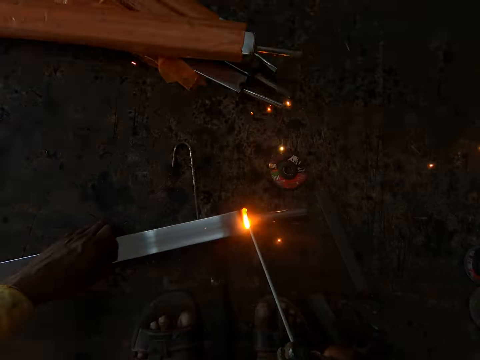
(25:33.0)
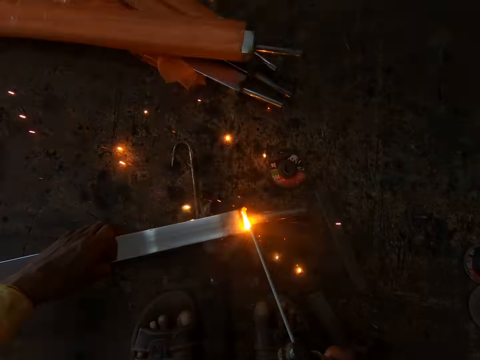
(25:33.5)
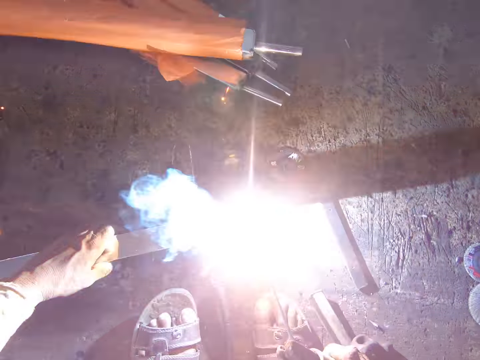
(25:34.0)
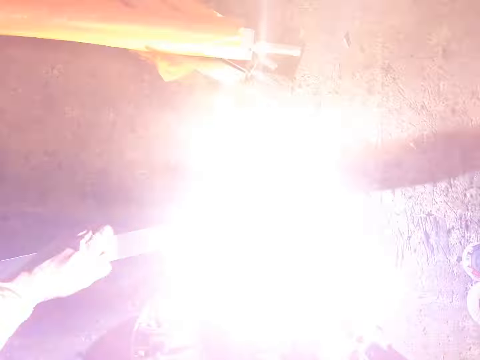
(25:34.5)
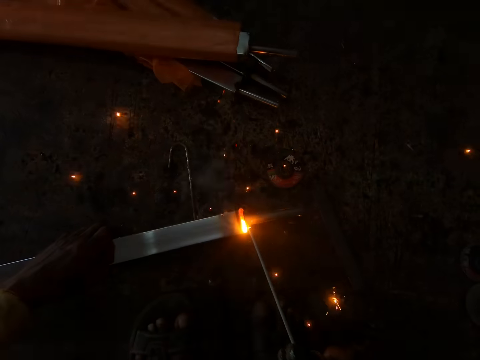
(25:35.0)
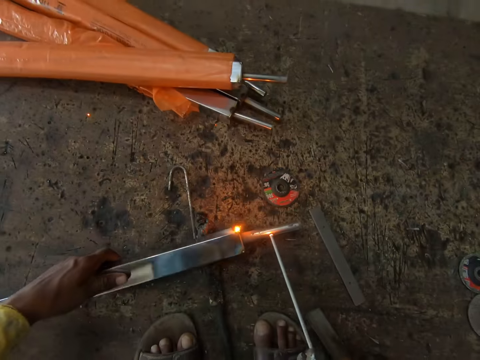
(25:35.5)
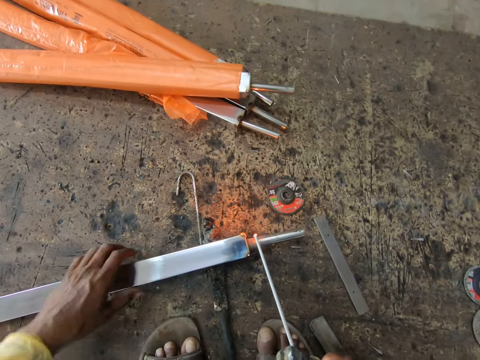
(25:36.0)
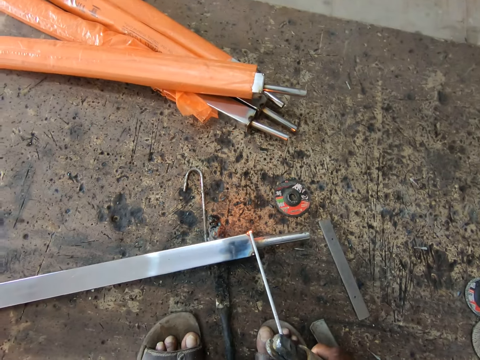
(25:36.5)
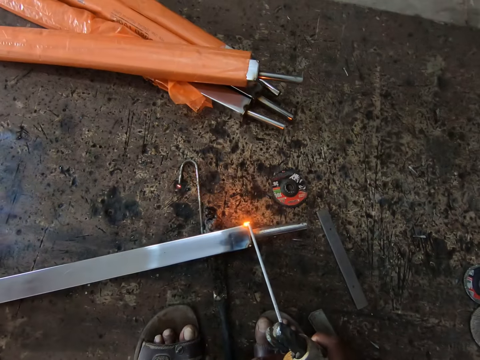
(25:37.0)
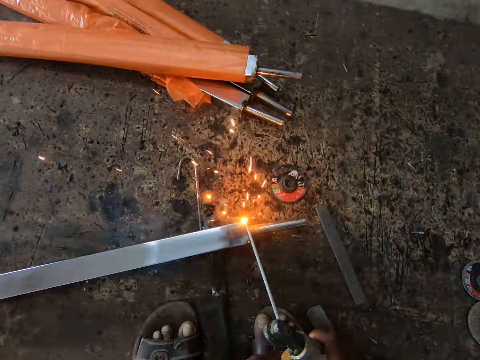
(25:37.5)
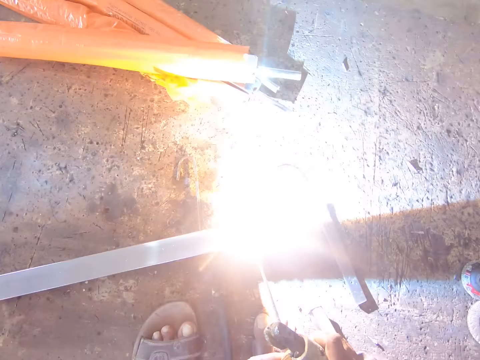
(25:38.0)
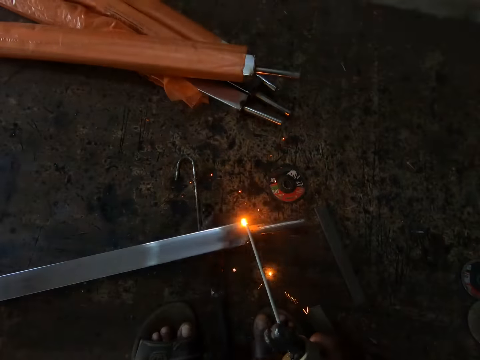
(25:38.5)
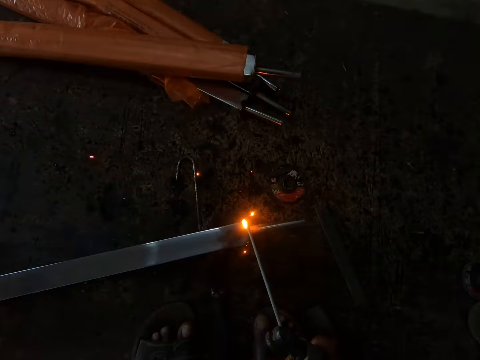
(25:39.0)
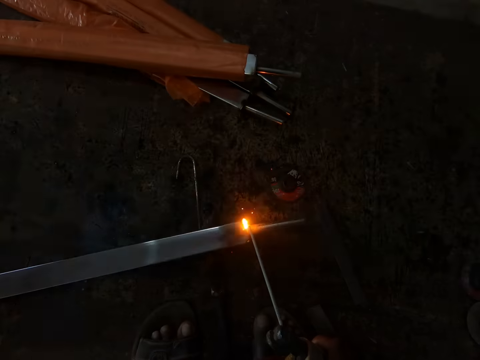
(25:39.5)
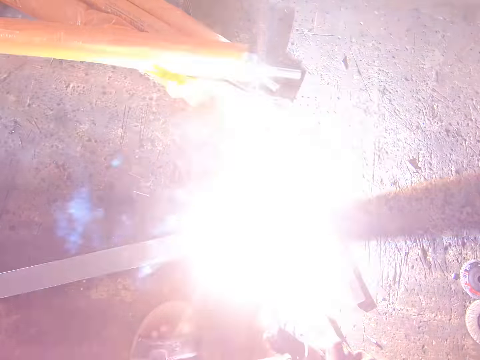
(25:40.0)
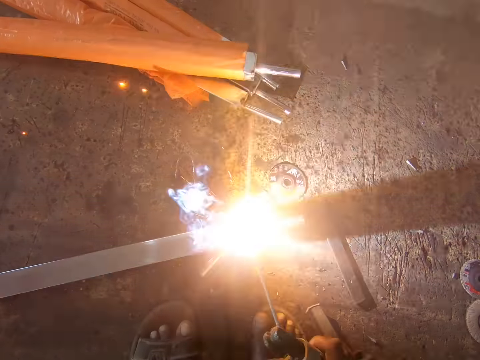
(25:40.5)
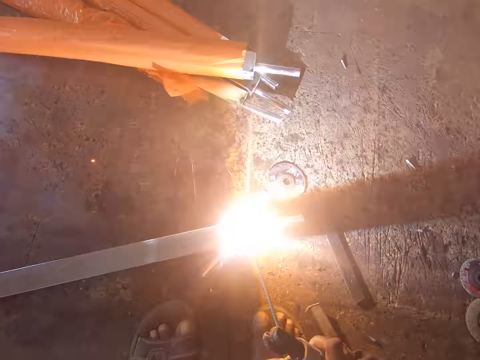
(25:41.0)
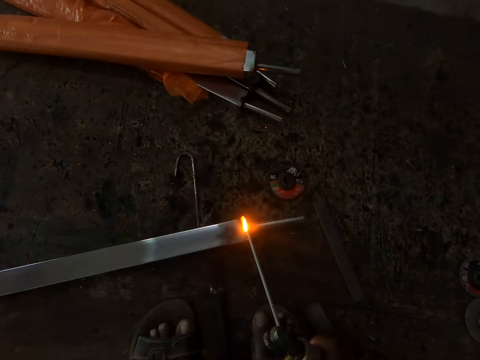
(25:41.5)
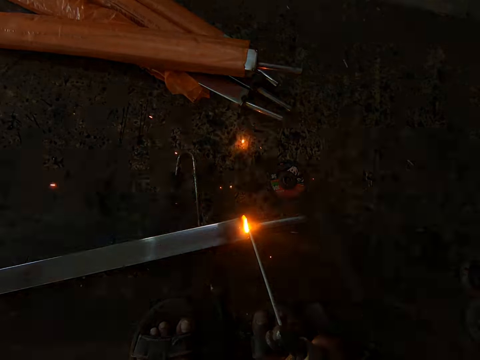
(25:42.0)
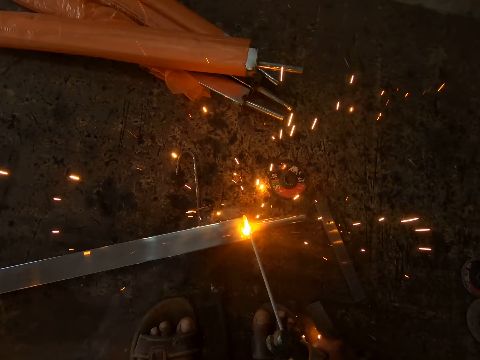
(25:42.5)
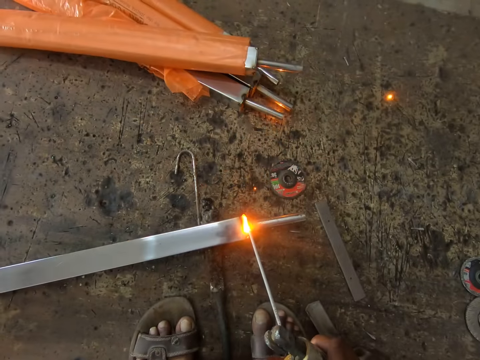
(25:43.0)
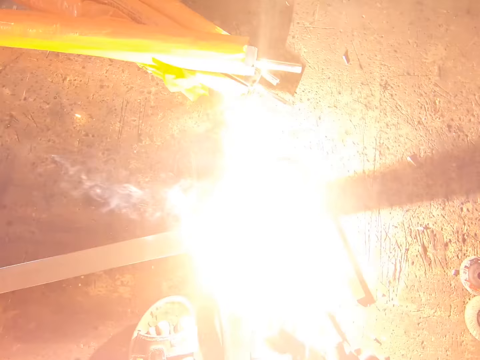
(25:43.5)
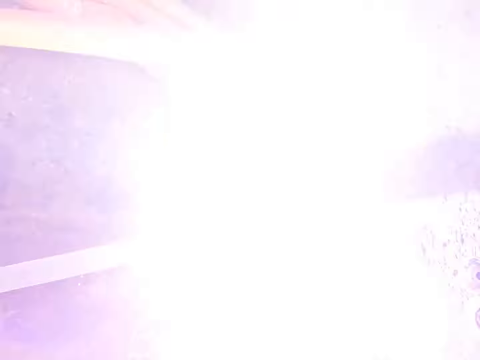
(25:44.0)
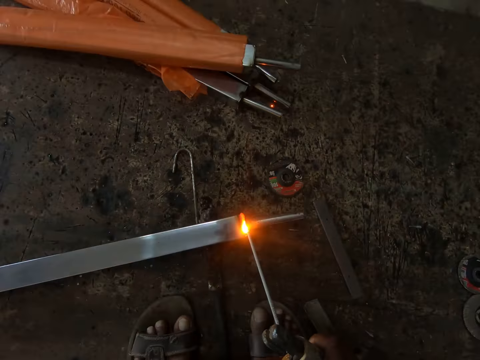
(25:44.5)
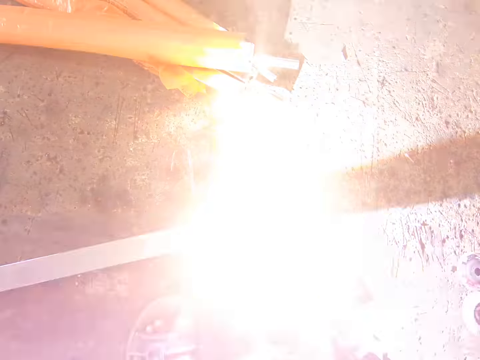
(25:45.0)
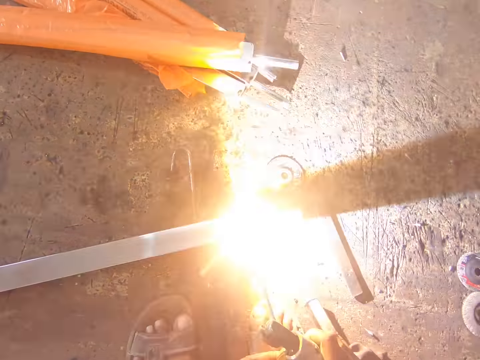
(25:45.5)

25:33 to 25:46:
The camera wearer turns a metal rod. They weld the metal rod.

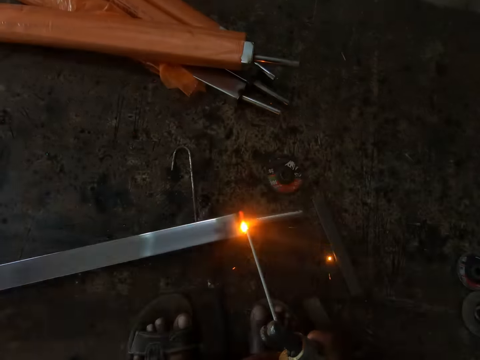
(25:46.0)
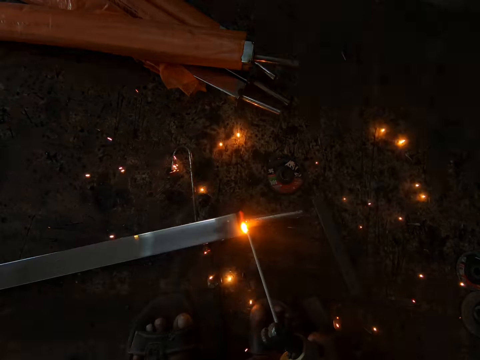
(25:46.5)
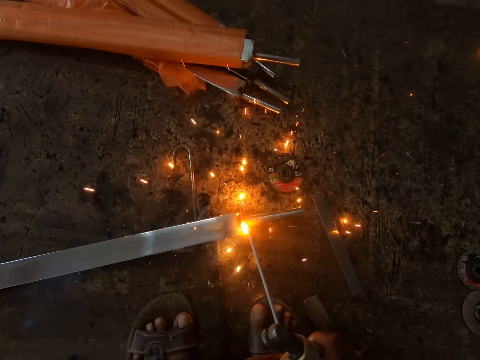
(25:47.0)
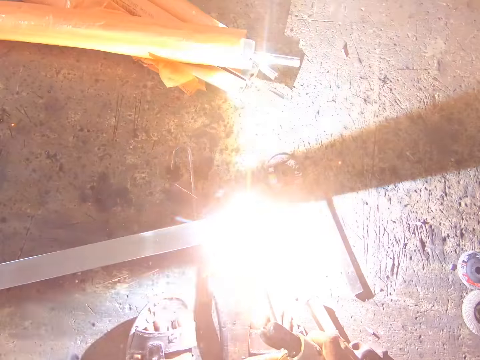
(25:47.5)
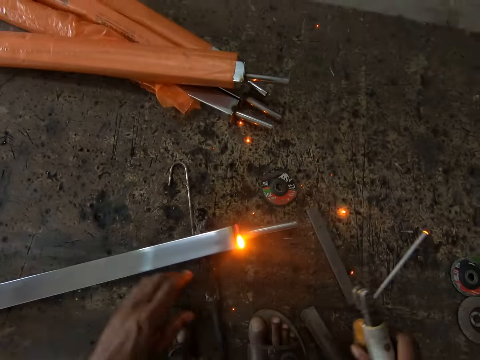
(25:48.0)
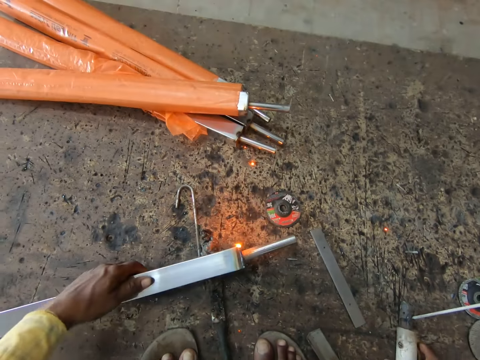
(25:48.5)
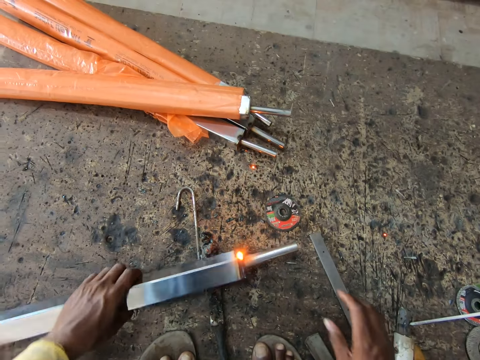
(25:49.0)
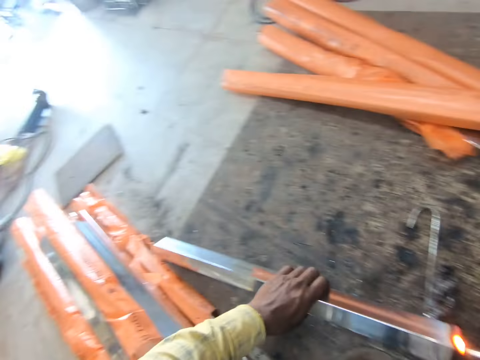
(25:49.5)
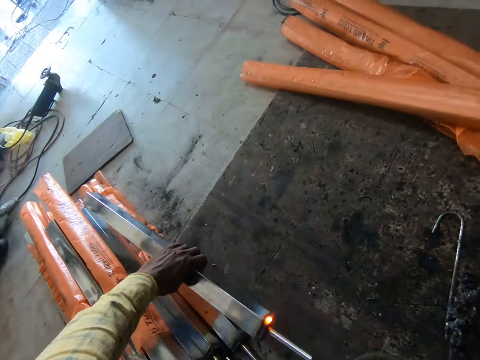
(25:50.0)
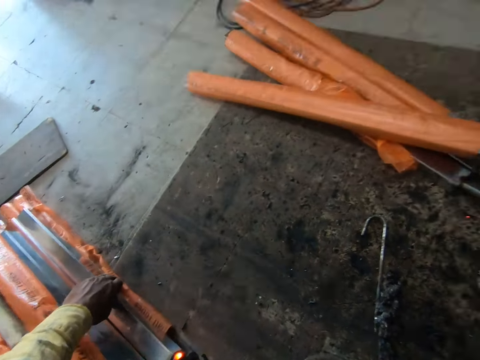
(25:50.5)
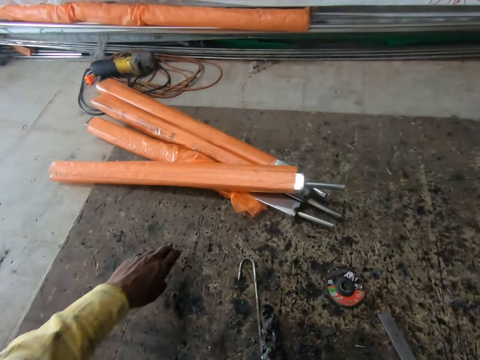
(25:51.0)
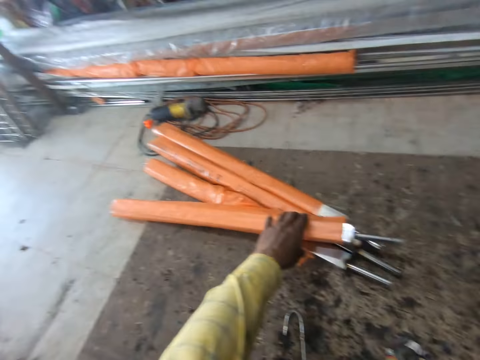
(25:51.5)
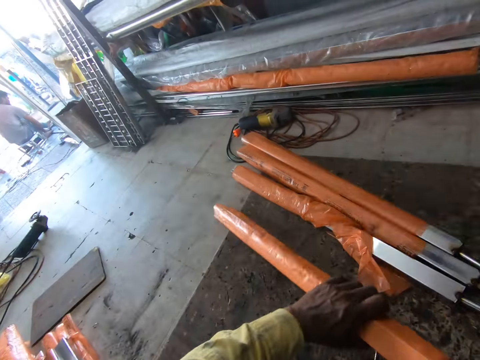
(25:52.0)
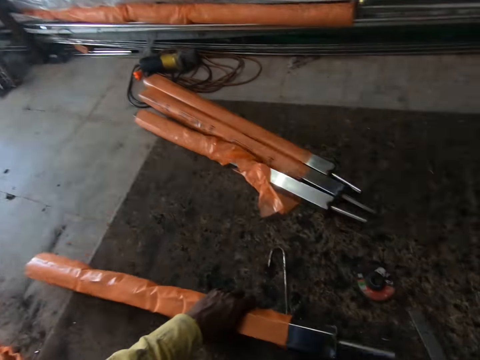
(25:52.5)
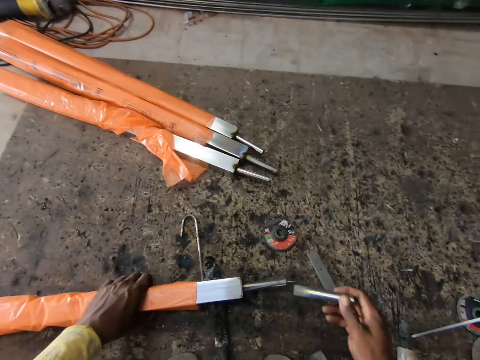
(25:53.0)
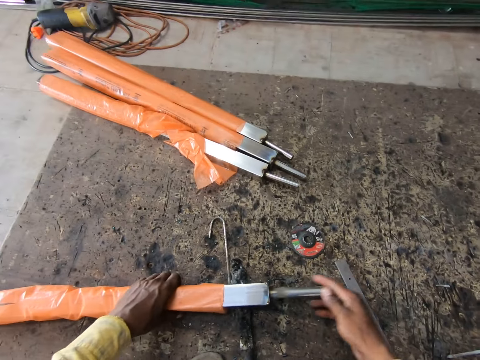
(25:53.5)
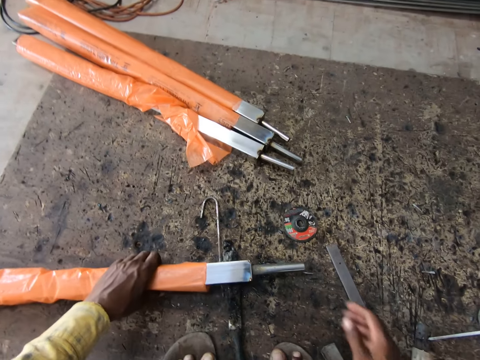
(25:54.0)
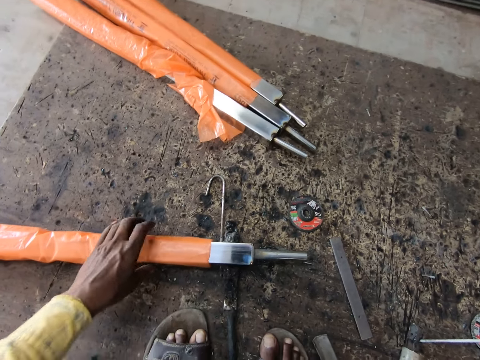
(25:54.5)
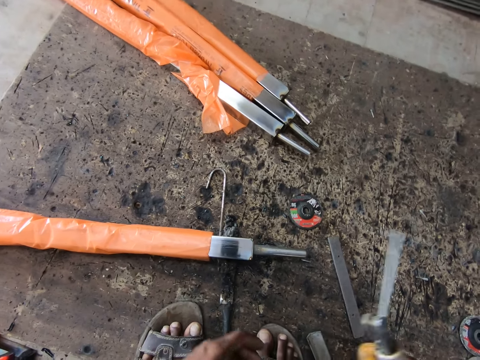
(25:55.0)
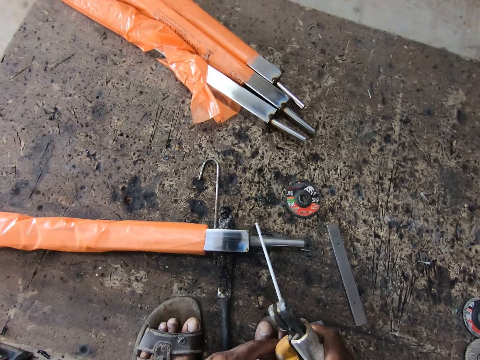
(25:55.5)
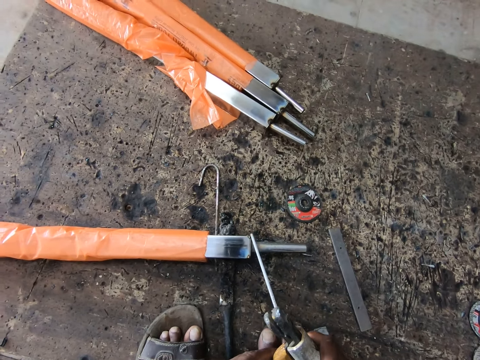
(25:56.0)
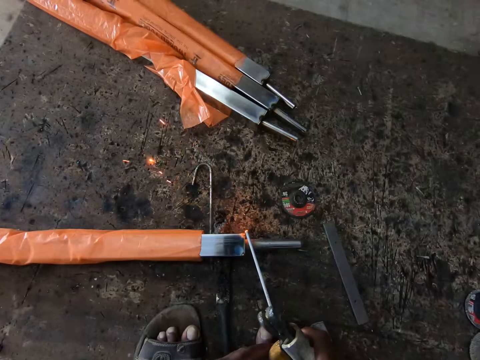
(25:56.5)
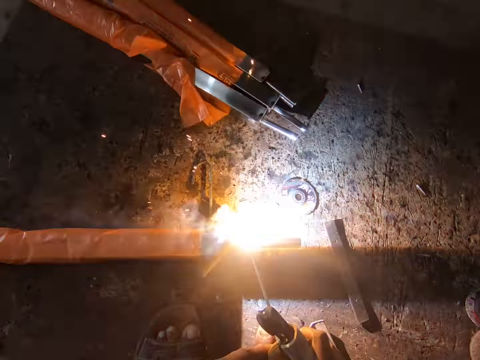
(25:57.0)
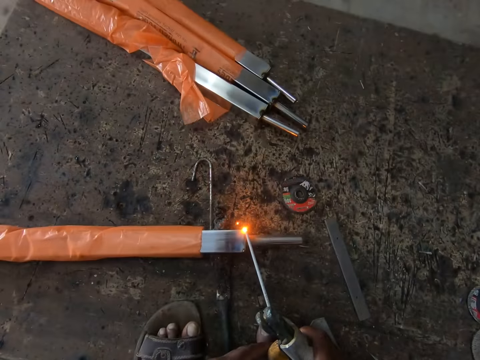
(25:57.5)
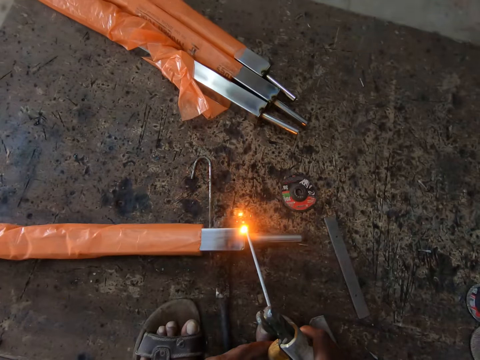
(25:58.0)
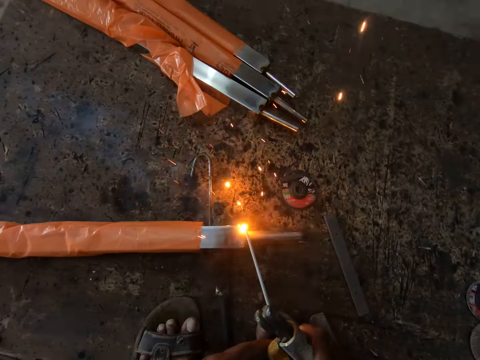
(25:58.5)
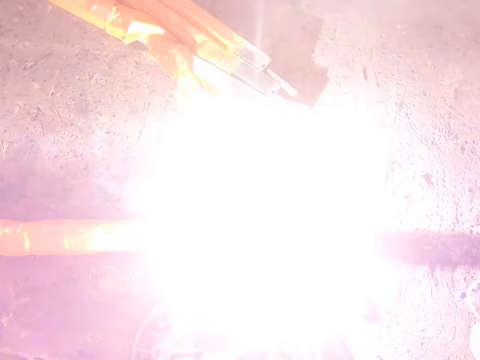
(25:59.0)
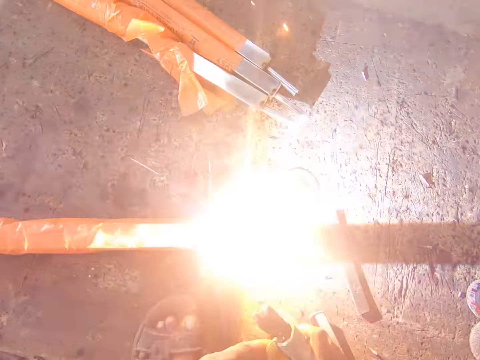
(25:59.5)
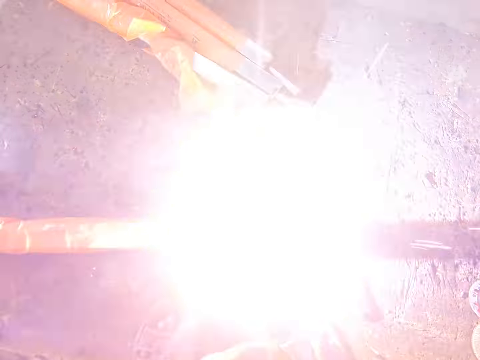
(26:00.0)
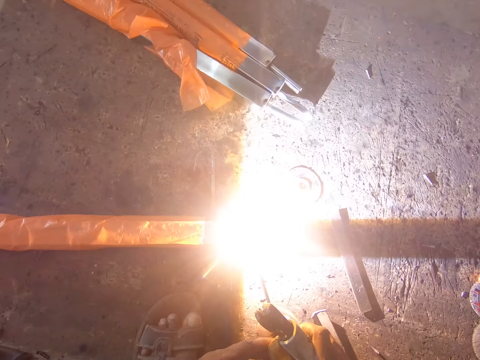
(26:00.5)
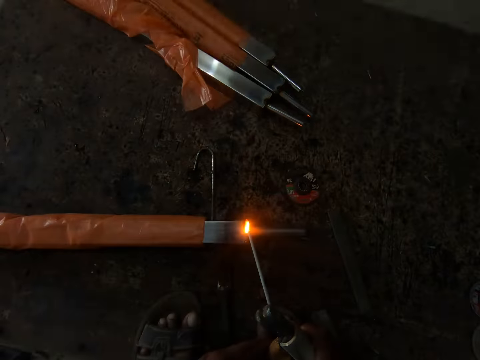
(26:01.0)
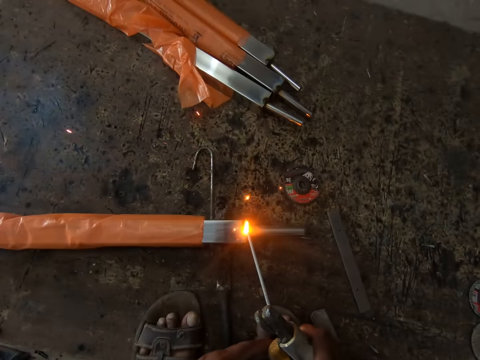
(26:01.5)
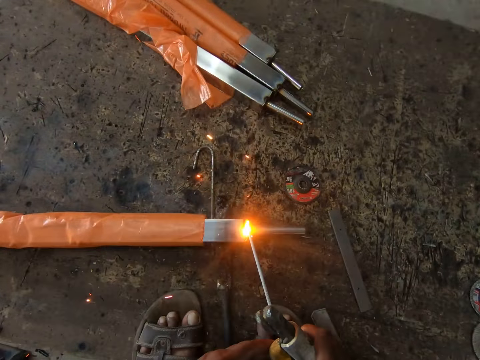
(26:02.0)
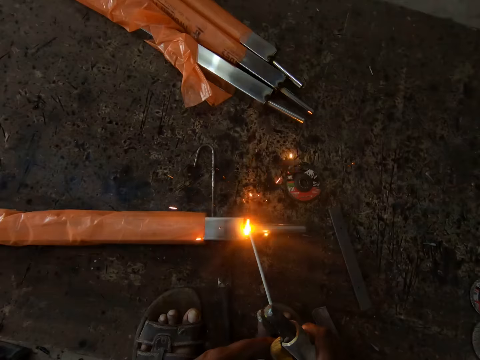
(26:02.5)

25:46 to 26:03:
The camera wearer puts a stick welder on the ground. They turn a metal rod. They put the metal rod on the floor. They pick up another metal rod. They pick up the stick welder. They insert the metal on the rod. They pick up the stick welder. They weld the metal rod.
